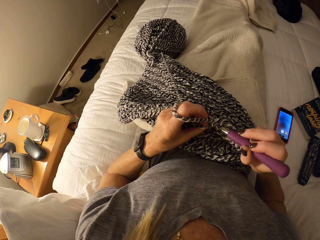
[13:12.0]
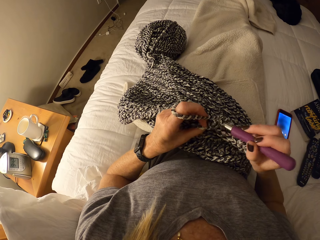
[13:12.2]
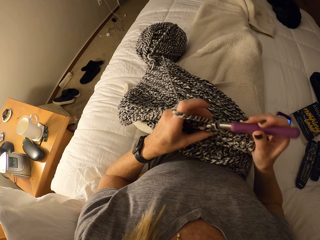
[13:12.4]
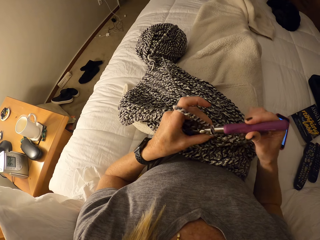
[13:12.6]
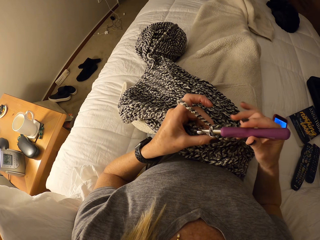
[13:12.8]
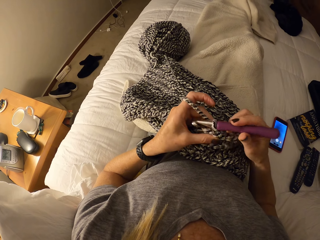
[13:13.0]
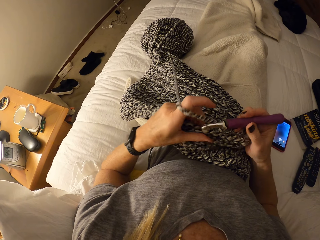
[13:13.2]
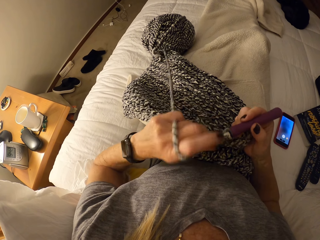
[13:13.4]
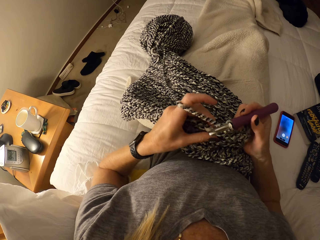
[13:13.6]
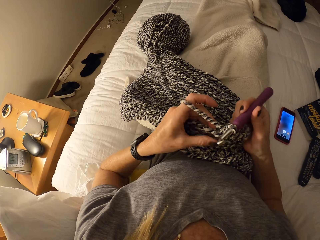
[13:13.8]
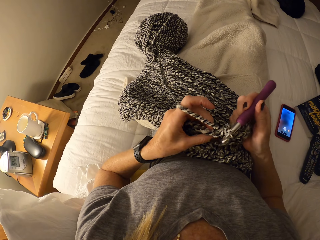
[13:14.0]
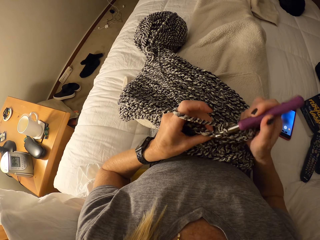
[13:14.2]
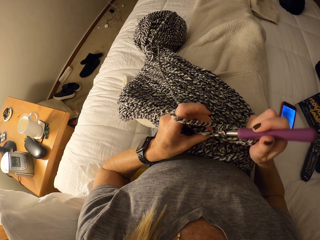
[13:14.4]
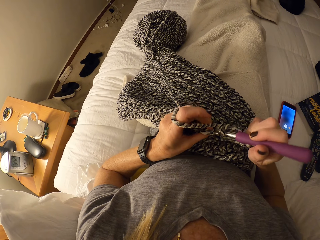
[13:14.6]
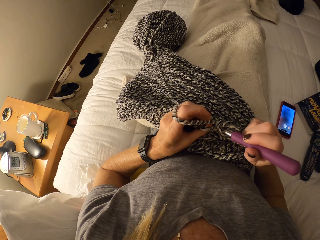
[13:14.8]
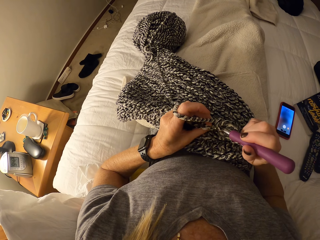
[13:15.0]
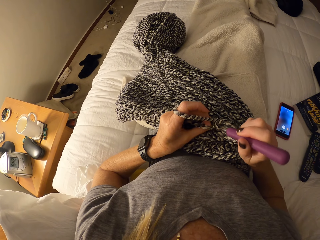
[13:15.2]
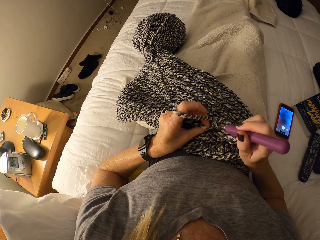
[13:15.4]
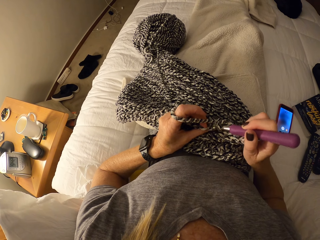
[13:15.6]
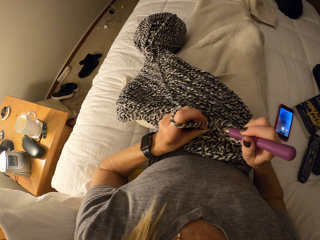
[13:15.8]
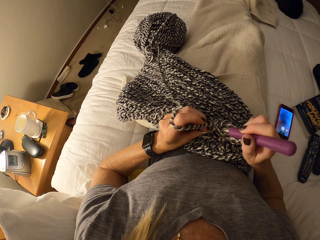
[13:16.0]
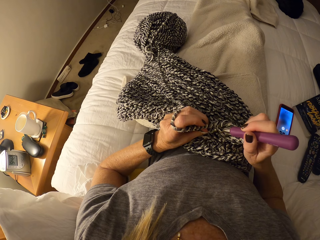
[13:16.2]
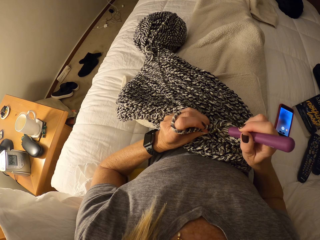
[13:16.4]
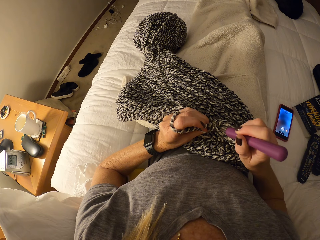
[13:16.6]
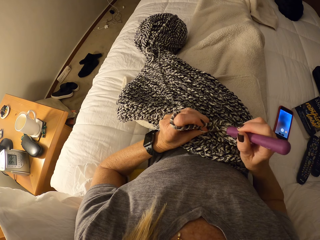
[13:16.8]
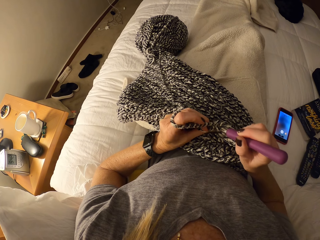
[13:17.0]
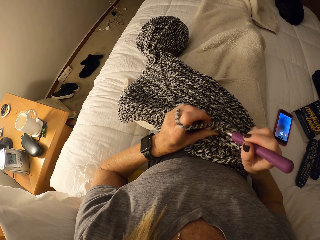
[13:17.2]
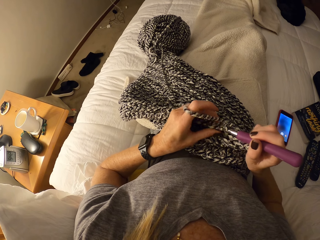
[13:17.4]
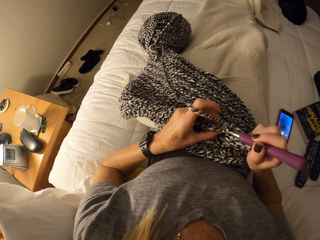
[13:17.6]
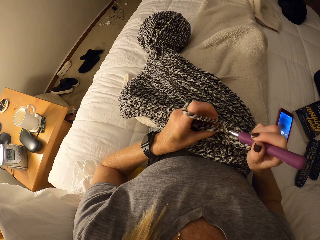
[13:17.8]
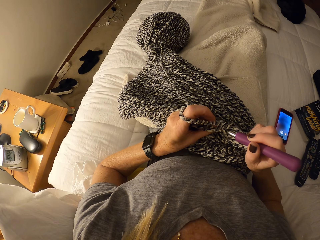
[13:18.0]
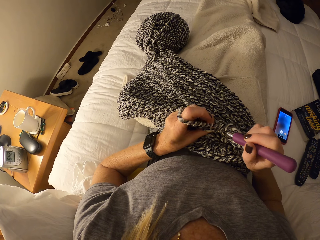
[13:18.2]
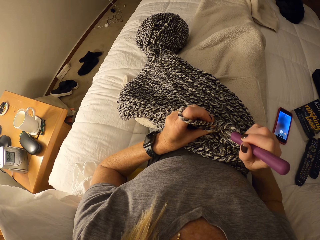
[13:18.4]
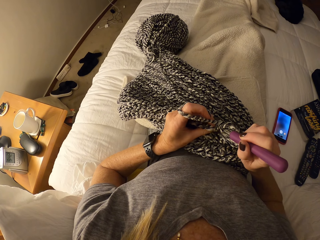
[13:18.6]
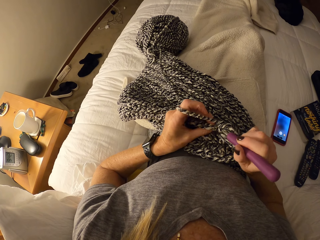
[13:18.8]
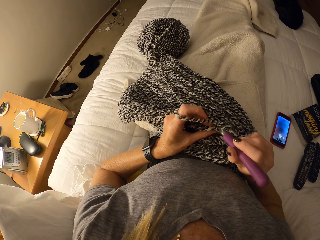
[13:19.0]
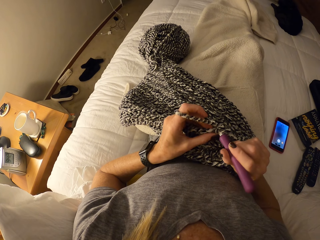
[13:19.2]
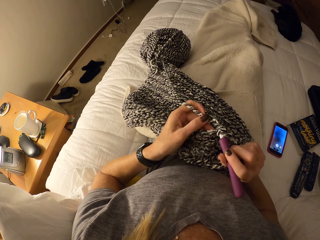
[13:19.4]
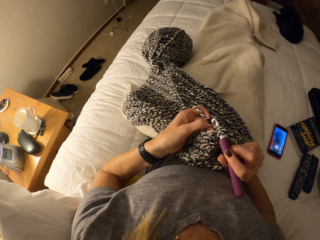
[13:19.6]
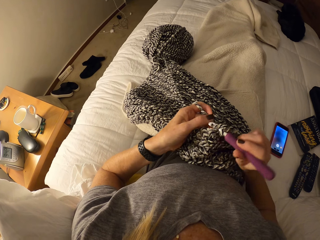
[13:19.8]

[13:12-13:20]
The camera wearer moves her left hand with the yarn around it. She crochets the fabric with yarn and the crochet hook.

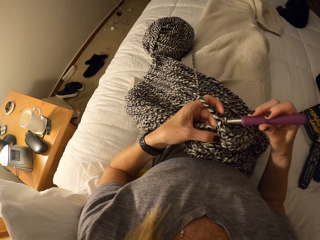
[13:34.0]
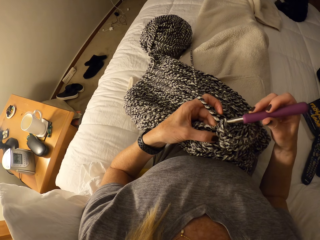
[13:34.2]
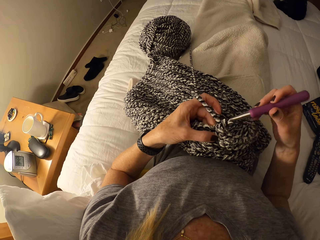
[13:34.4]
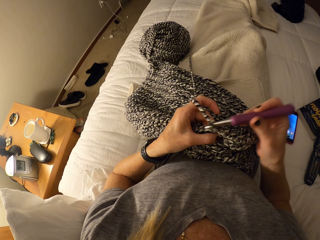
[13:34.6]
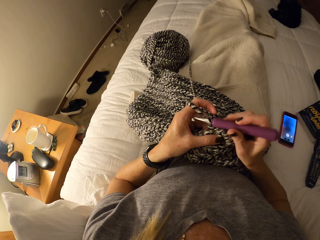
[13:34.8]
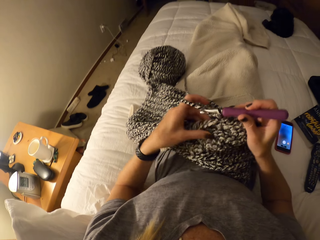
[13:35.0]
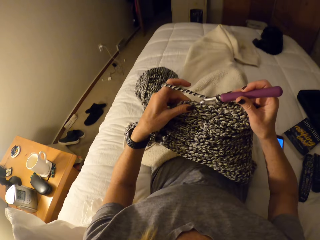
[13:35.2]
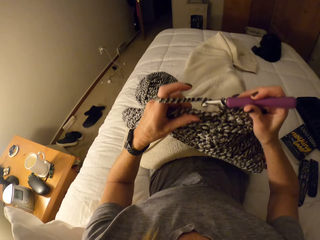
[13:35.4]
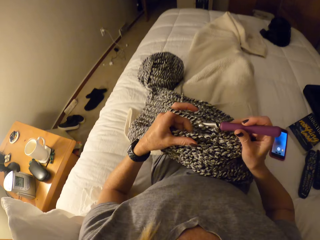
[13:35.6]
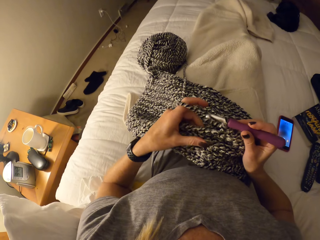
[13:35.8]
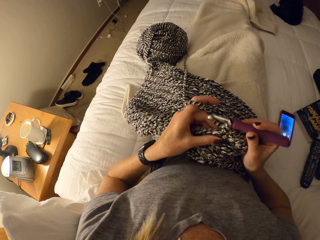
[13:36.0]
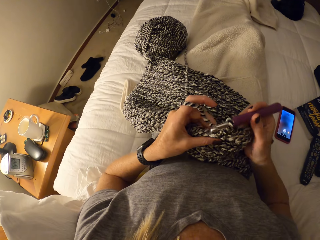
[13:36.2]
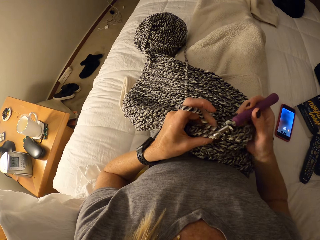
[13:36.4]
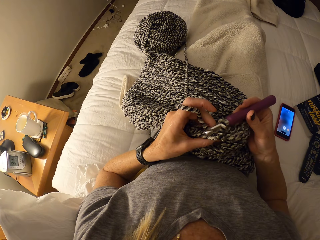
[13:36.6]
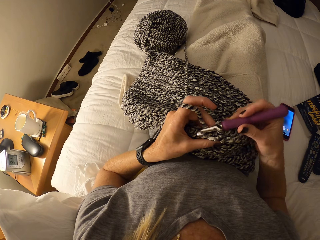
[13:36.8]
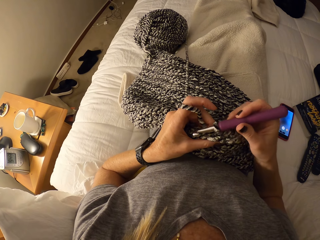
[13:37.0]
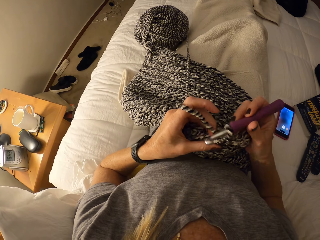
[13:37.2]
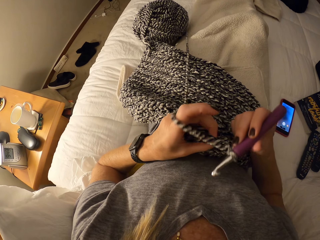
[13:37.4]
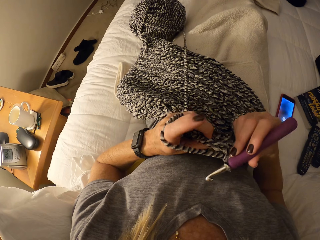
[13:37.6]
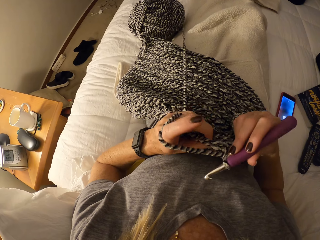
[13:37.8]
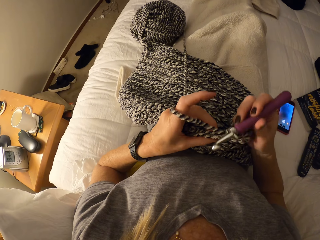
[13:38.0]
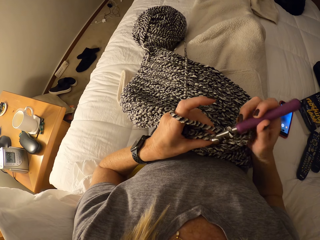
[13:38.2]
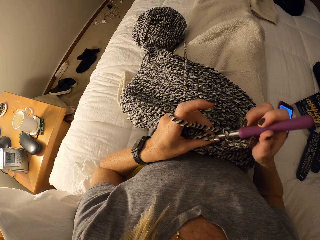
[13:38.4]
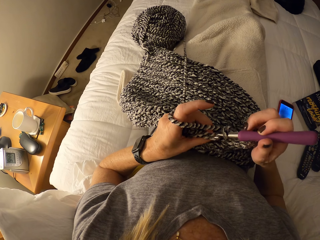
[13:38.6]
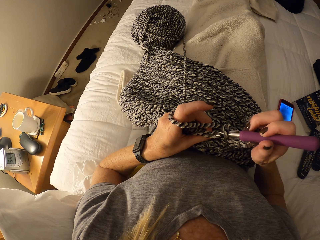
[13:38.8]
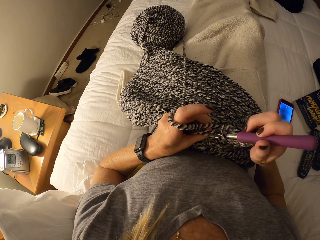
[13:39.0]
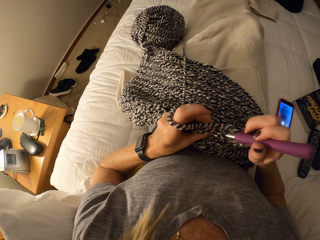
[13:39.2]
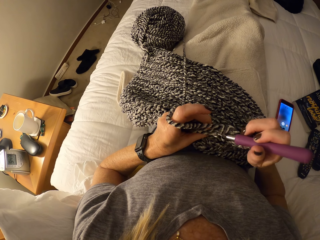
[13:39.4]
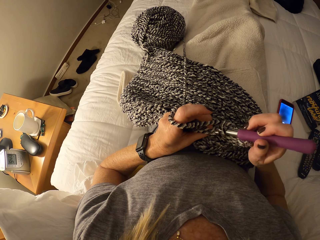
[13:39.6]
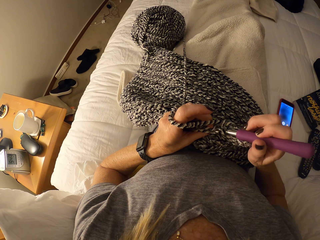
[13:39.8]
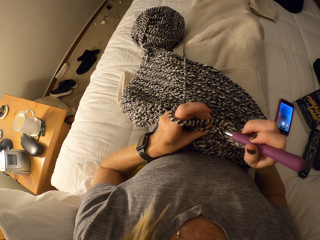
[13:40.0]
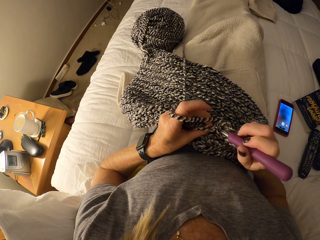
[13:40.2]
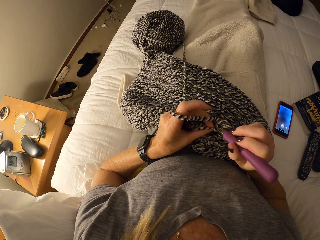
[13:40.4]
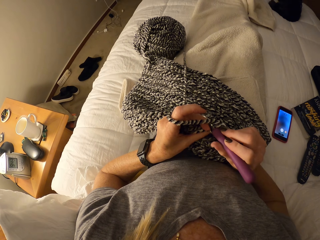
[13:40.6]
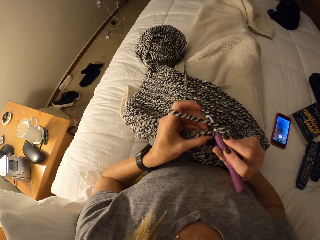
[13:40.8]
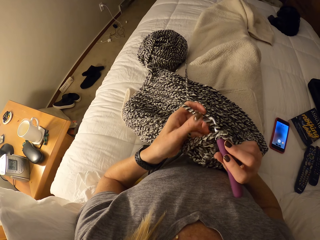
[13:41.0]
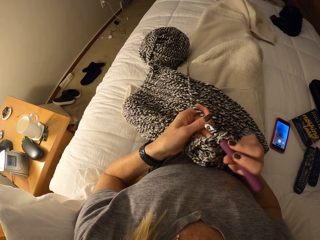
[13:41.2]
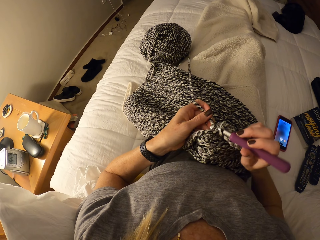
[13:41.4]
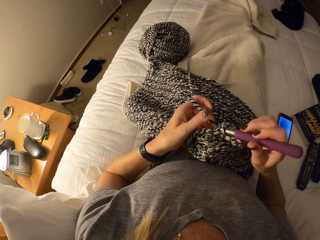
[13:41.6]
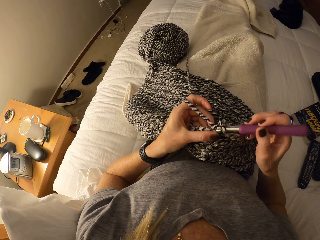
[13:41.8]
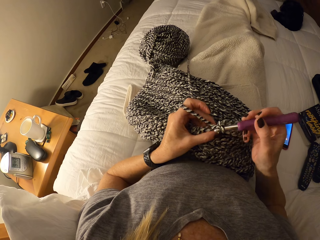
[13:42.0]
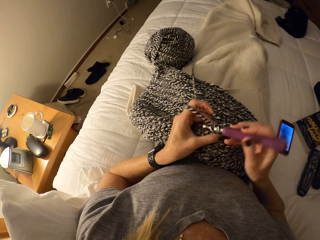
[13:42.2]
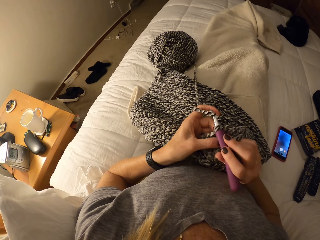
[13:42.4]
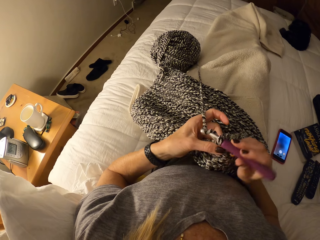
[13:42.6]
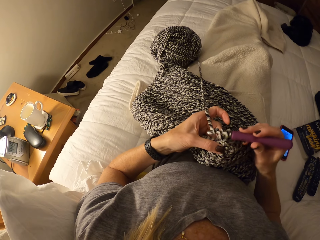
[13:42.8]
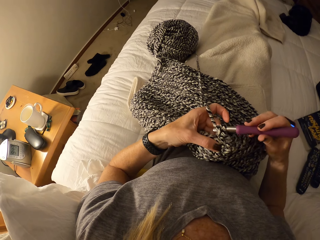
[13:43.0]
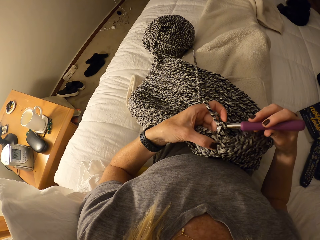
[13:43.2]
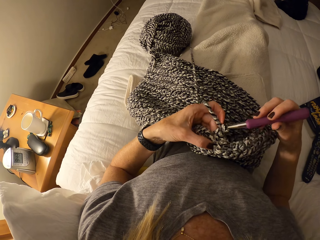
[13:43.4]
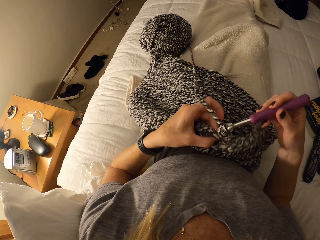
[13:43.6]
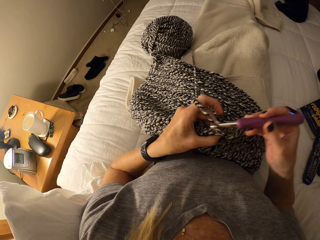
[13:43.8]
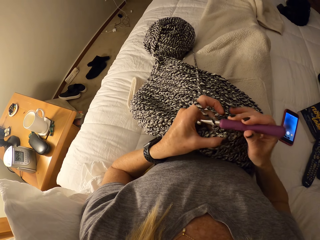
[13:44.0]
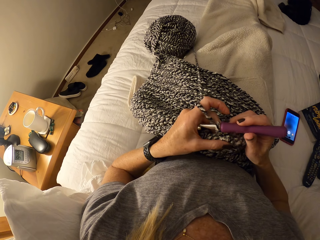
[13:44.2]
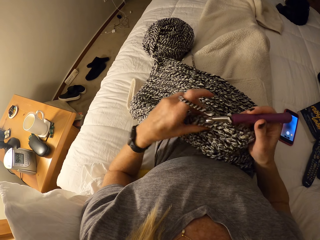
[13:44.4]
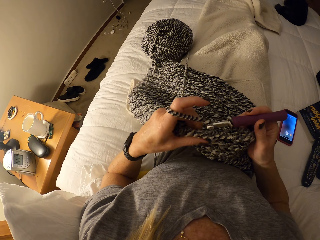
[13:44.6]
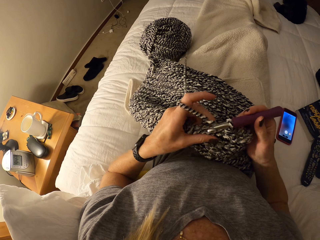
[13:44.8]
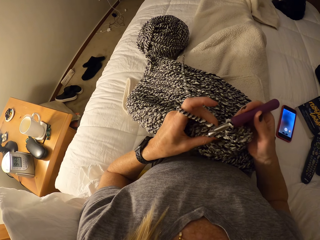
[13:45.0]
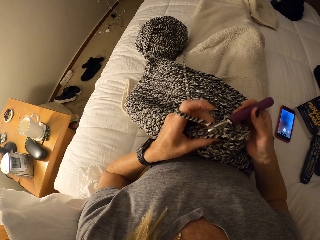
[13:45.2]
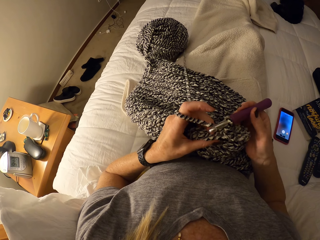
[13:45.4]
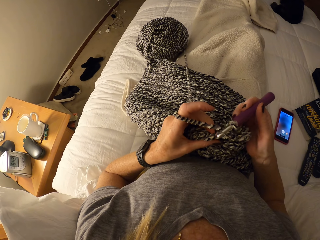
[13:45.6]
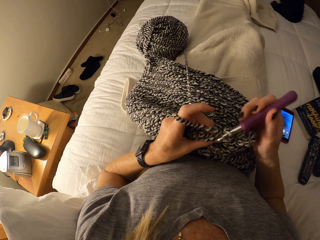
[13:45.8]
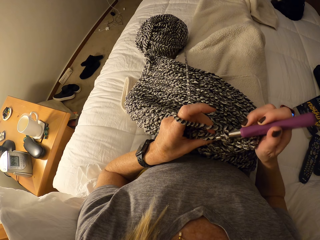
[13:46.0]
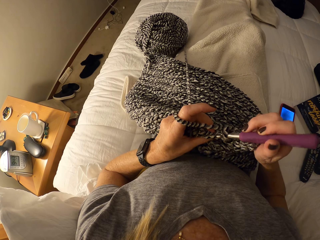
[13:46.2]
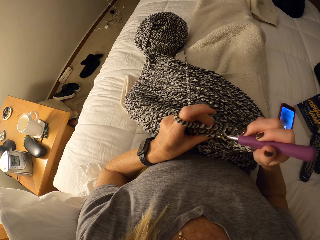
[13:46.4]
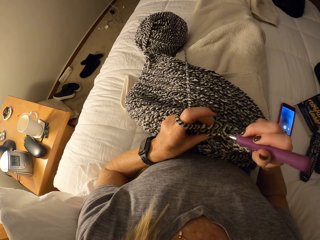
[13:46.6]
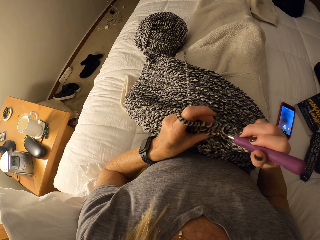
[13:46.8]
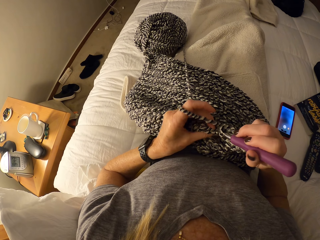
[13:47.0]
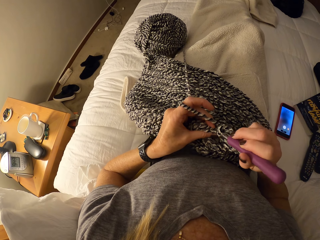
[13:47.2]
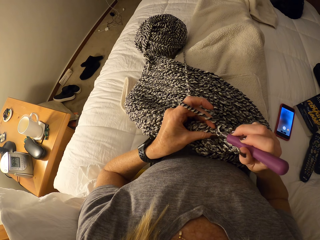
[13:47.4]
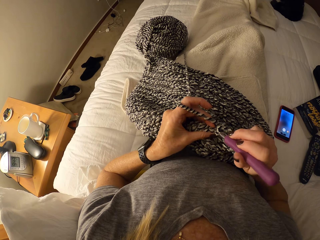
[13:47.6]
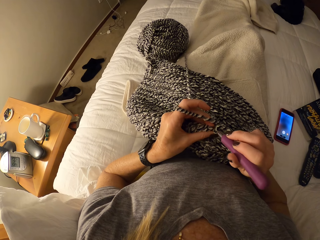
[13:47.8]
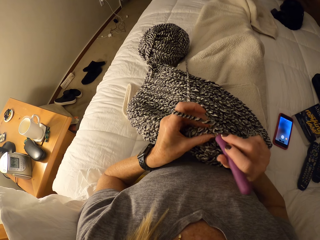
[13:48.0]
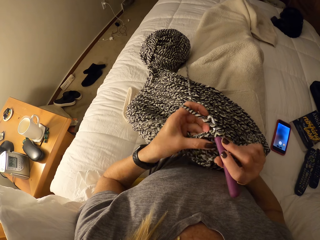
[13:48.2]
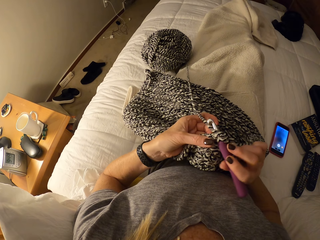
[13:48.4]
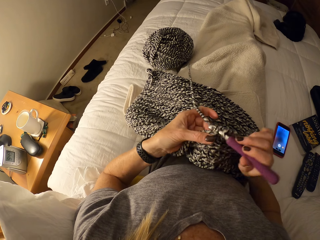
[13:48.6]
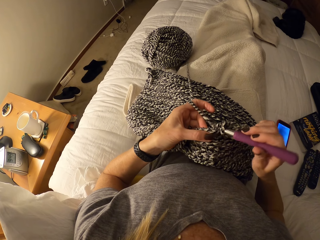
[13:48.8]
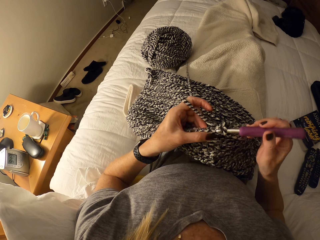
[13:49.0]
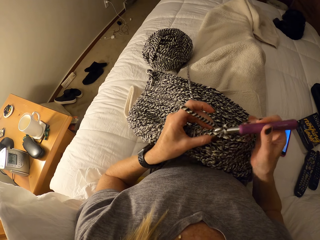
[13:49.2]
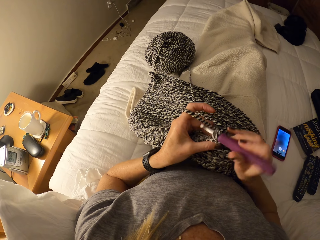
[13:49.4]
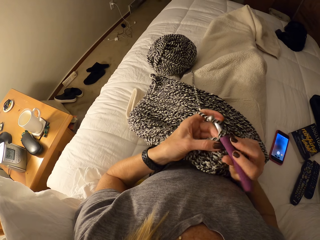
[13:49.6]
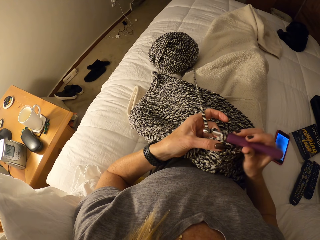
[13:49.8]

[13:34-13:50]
The camera wearer adjusts the crochet fabric on her body with both her hands. She crochets the fabric with yarn and the crochet hook. She moves her left hand with the yarn around it.
